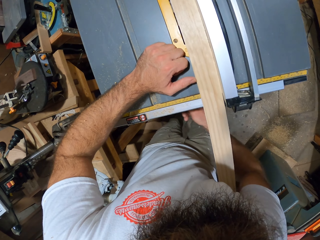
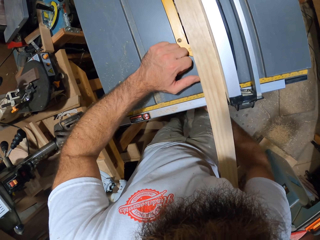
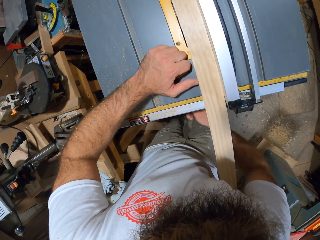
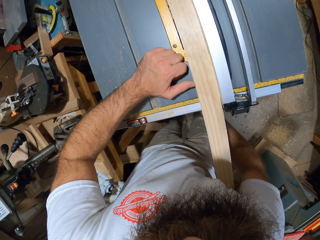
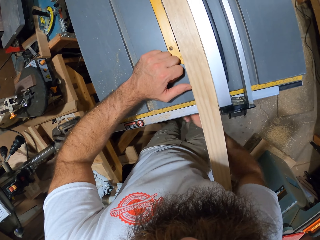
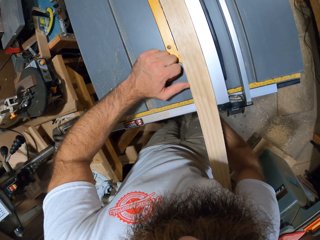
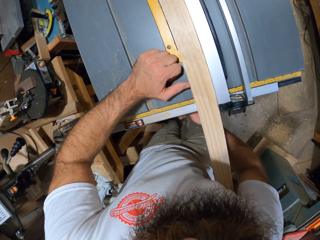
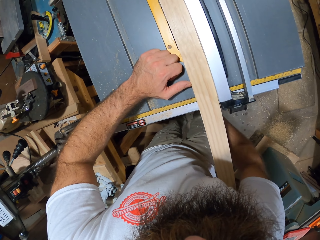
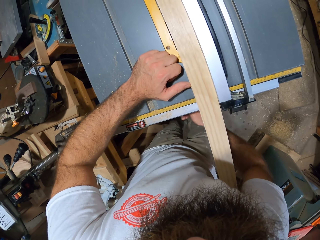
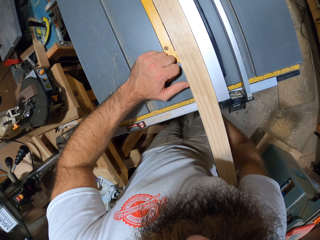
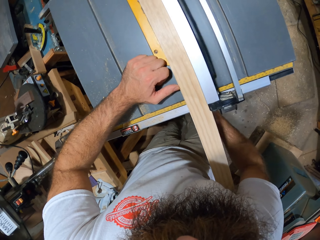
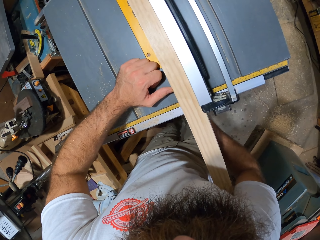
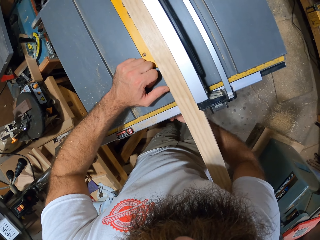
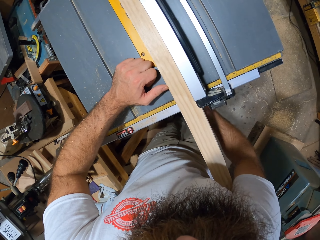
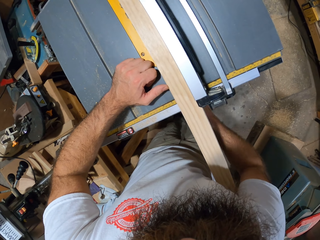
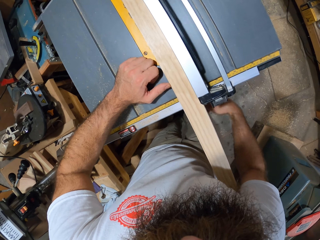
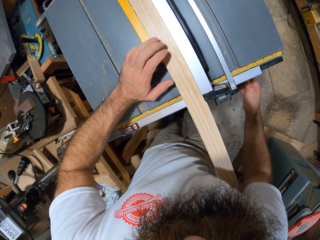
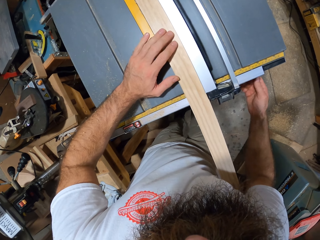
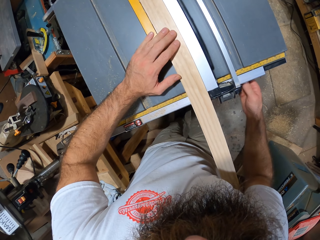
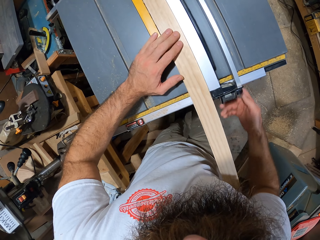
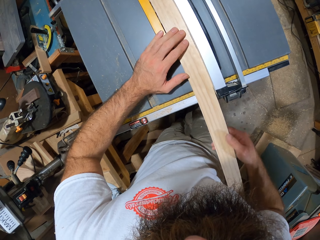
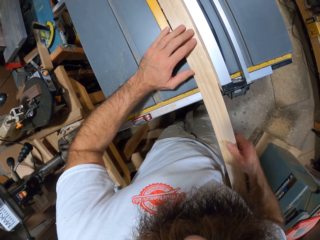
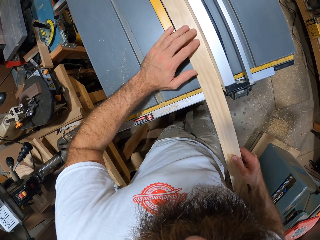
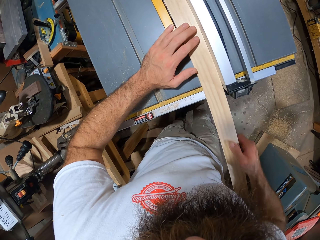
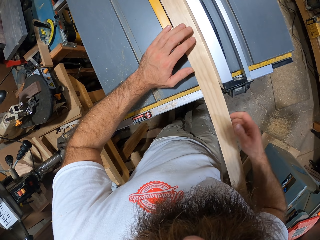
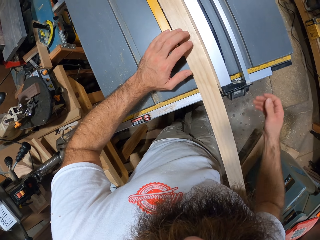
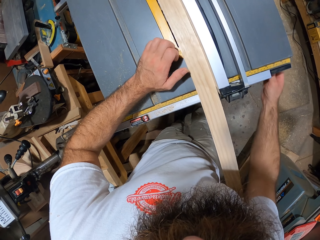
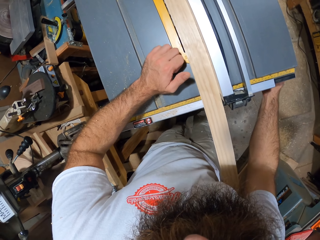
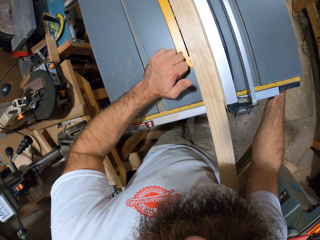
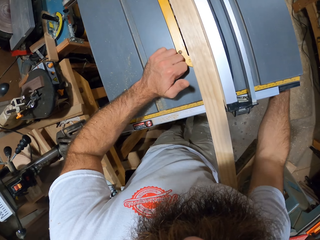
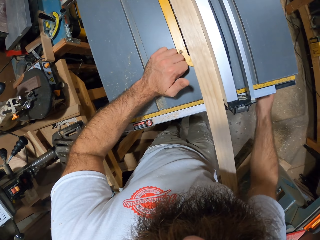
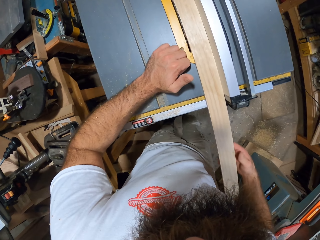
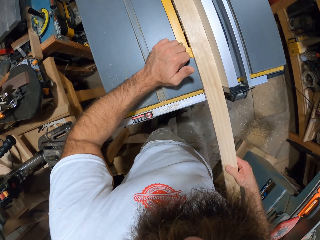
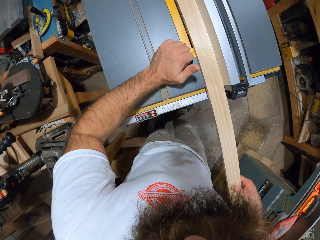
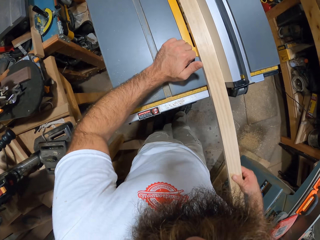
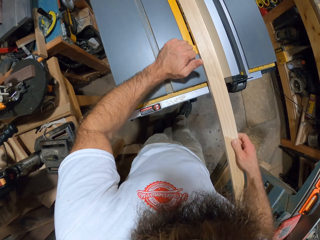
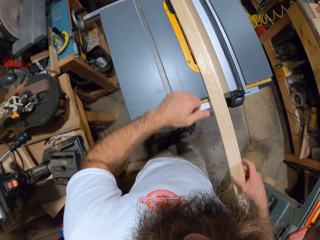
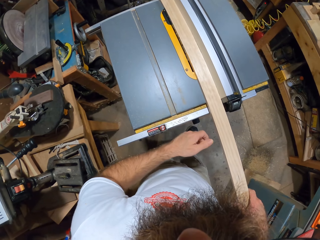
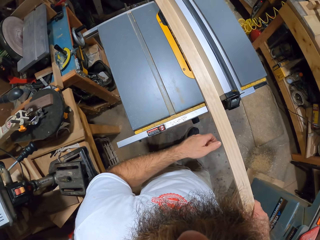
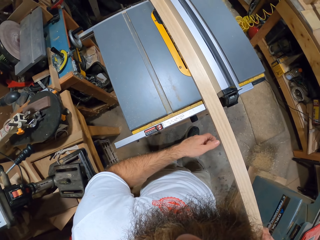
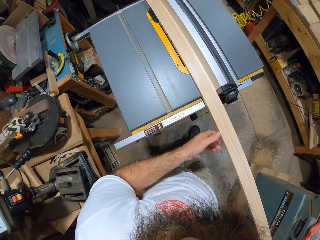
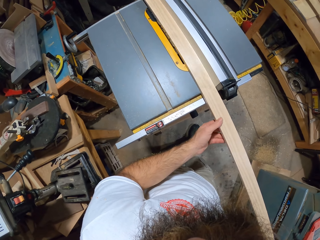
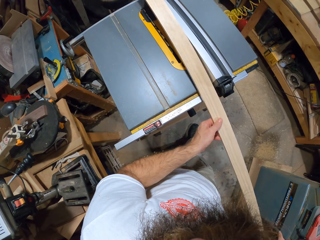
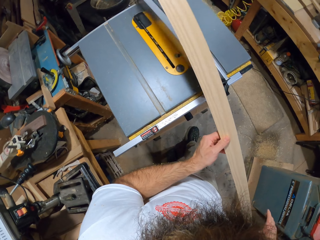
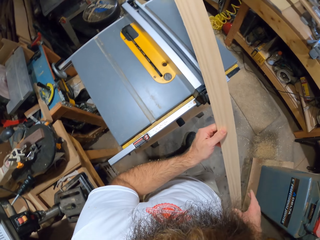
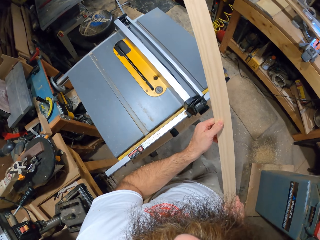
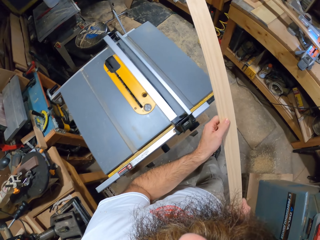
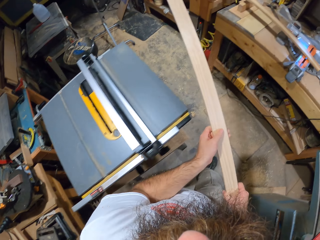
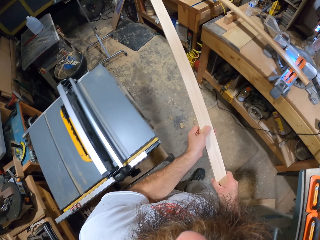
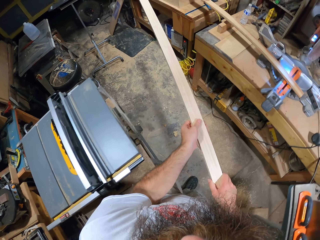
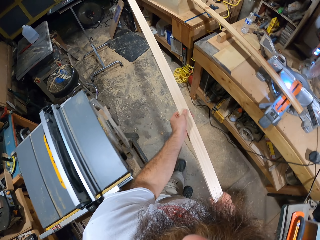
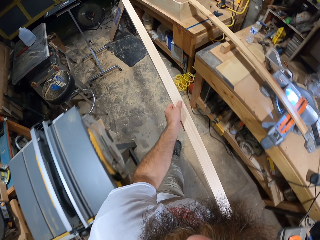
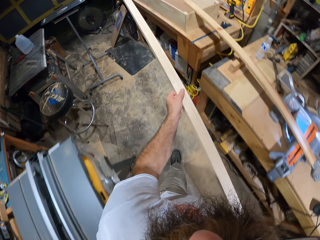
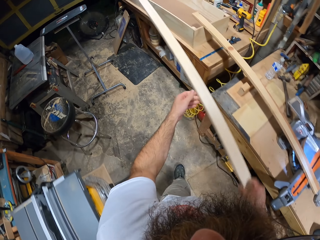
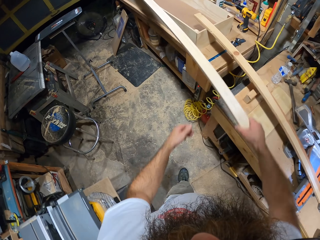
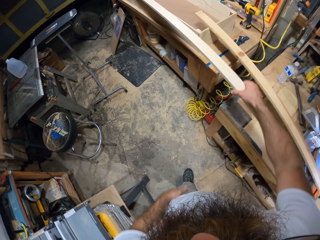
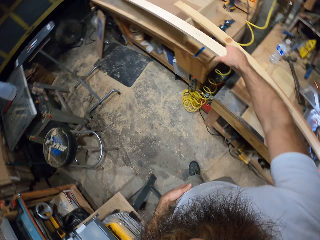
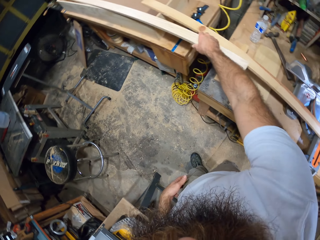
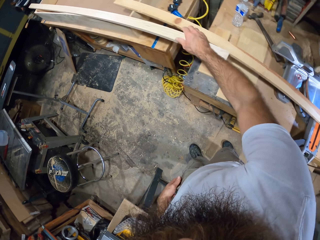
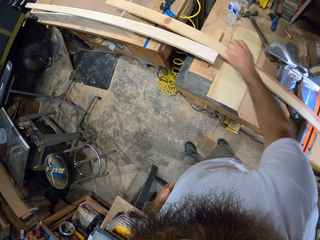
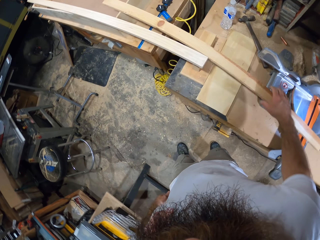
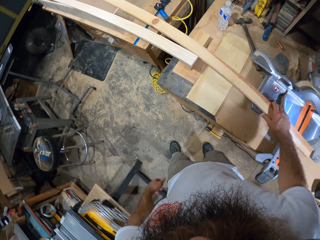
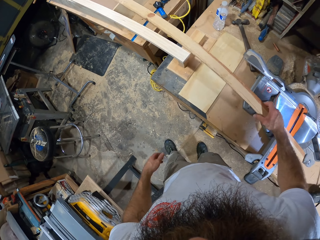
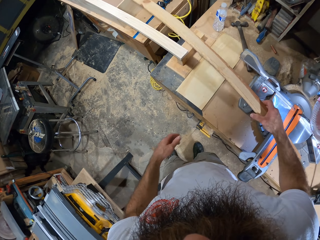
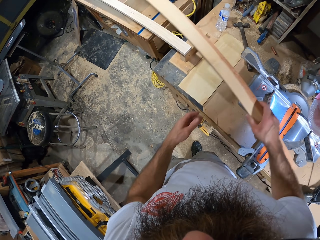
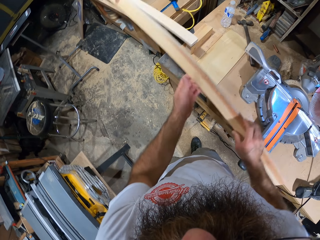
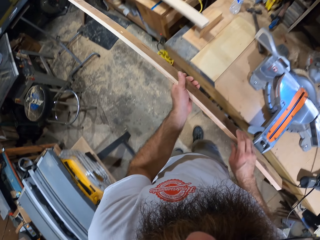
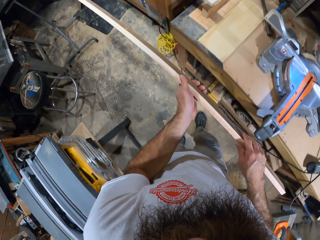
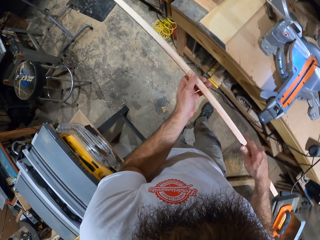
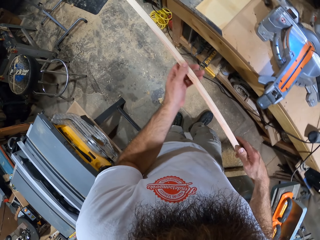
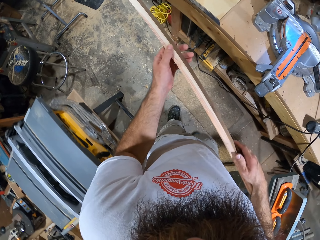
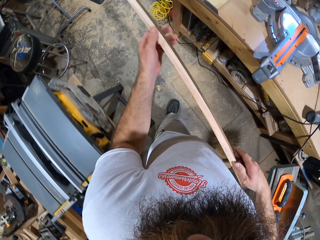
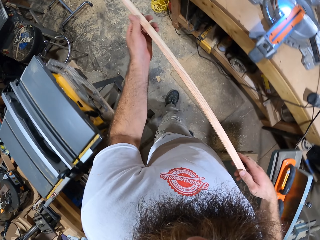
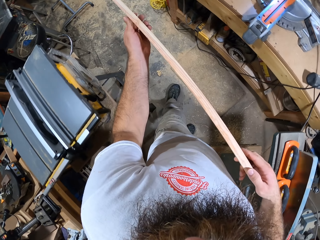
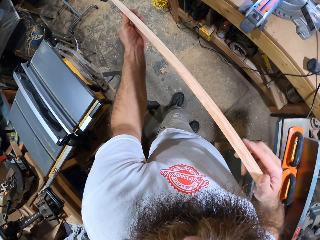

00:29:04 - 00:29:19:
The camera wearer adjusts the plank of wood on the table saw with both hands. He adjusts the switch of the table saw with his right hand. He moves the plank of wood on the table saw with both hands. He holds the wood. He removes the plank of wood from the table saw with both hands. He removes his left hand from the plank of wood. He places the plank of wood on a wooden box on the table with his right hand. He picks up the plank of wood on the jointer on the table with his right hand. He holds the plank of wood with both hands.

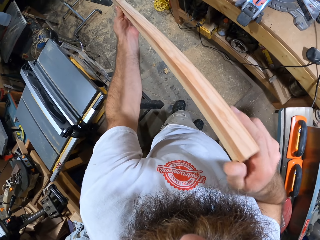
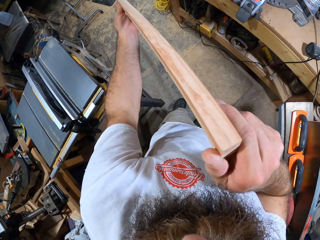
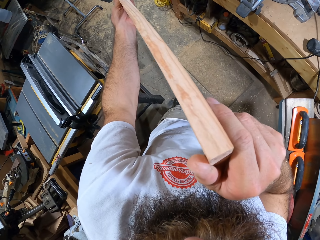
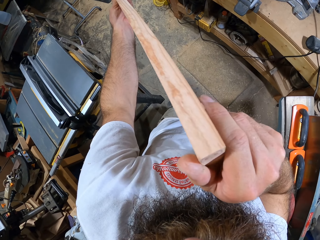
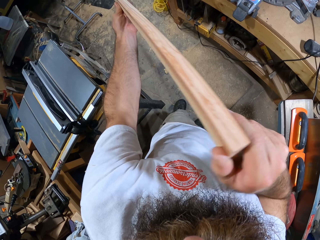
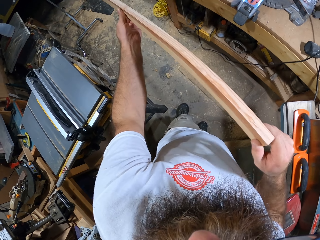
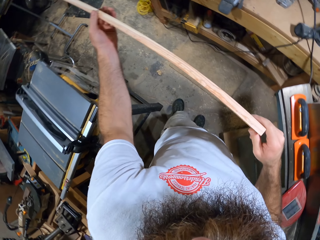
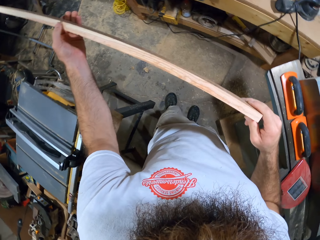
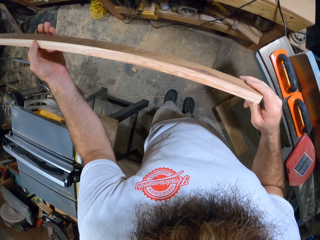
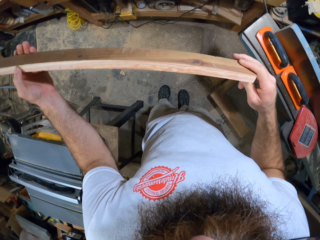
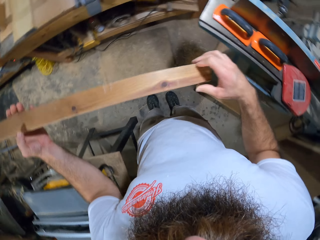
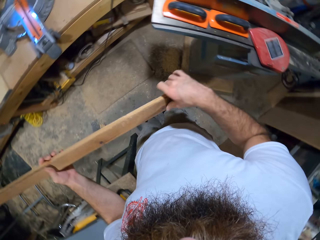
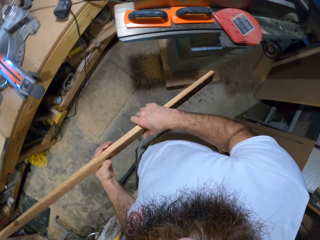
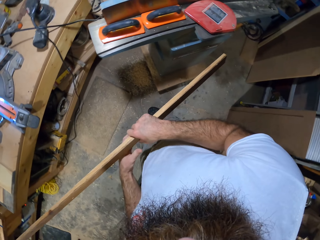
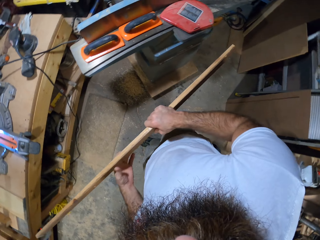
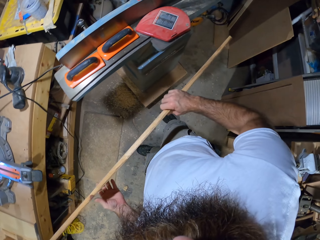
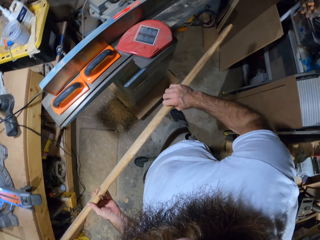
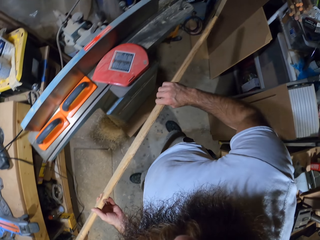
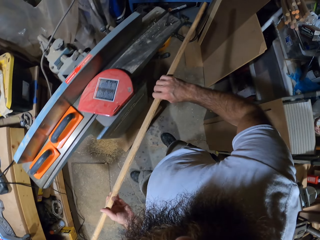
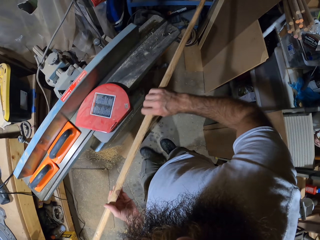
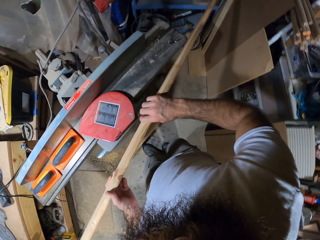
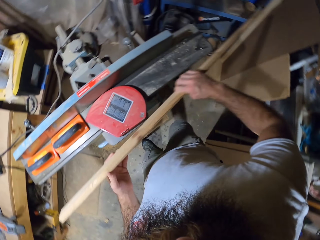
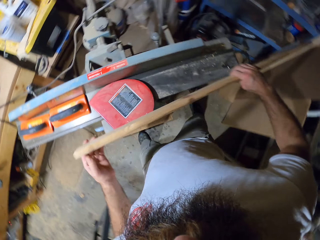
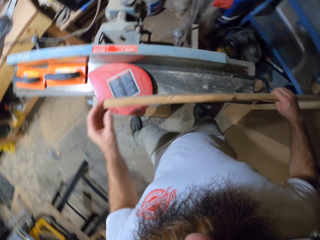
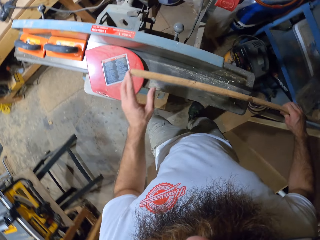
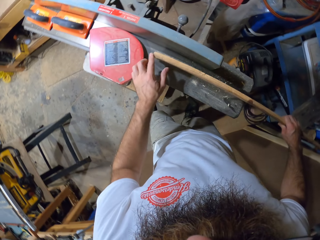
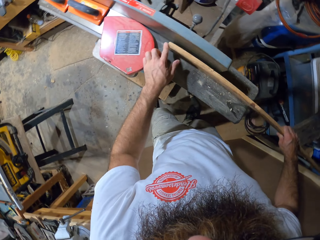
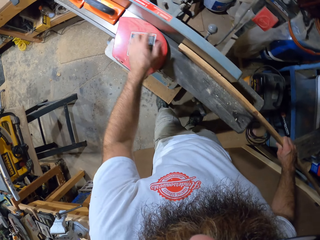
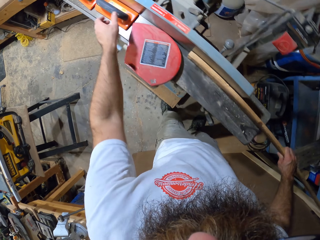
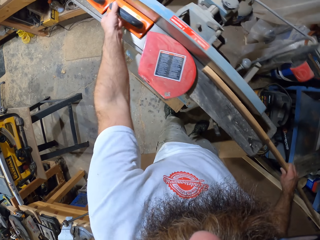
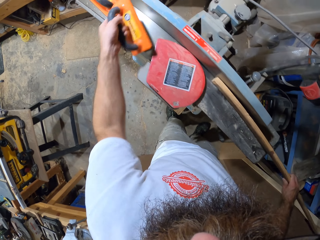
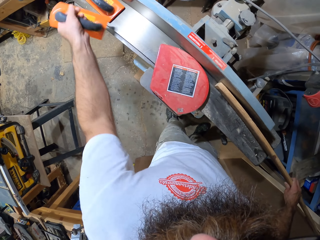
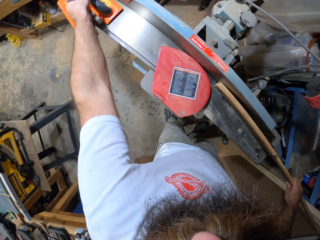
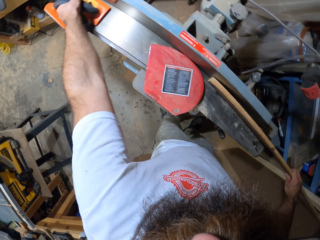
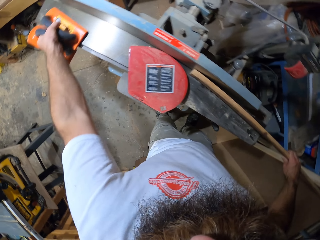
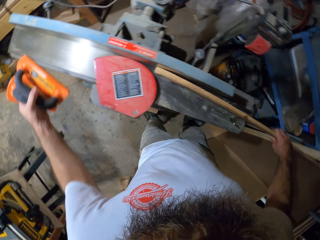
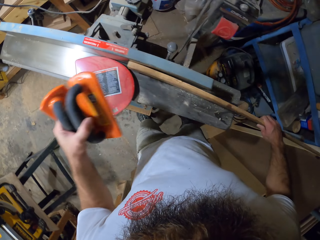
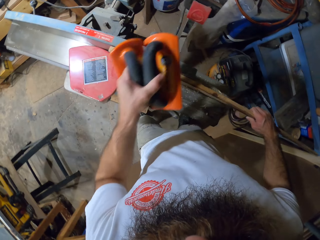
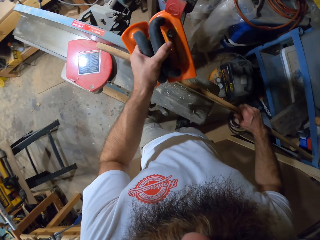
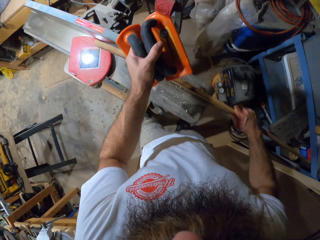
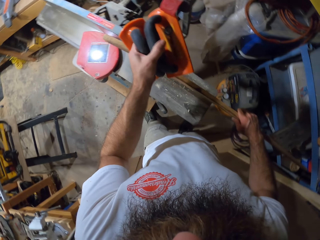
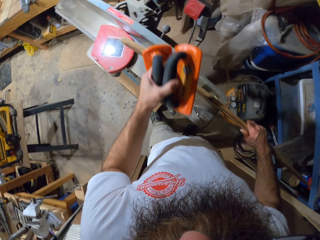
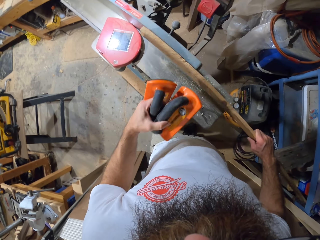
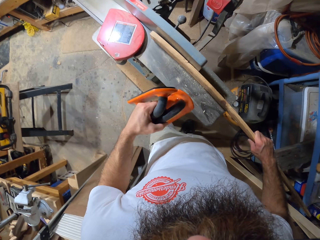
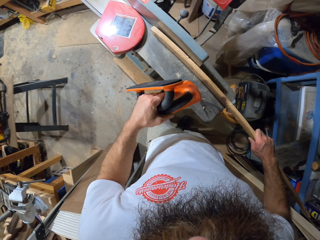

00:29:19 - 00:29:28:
The camera wearer places the plank of wood on the jointer with both hands. He picks a push block on the jointer table with his left hand. He picks the push block on the jointer table with his left hand again. He lifts the plank of wood on the jointer with his right hand, hits the plank of wood on the jointer with his left hand, and places the plank of wood on the jointer with his right hand.
